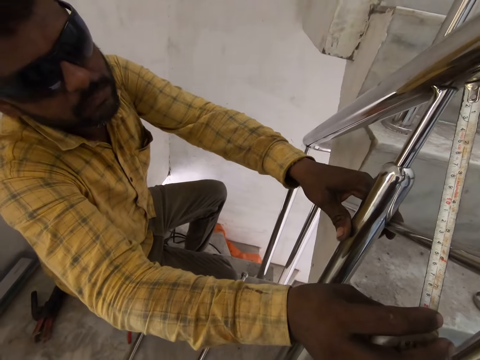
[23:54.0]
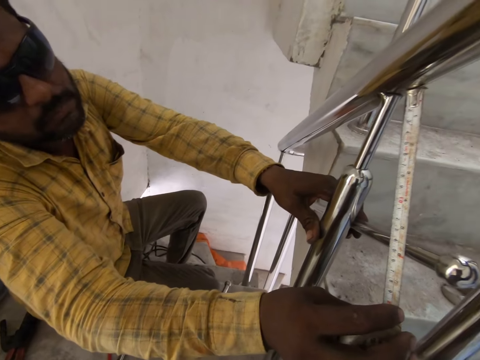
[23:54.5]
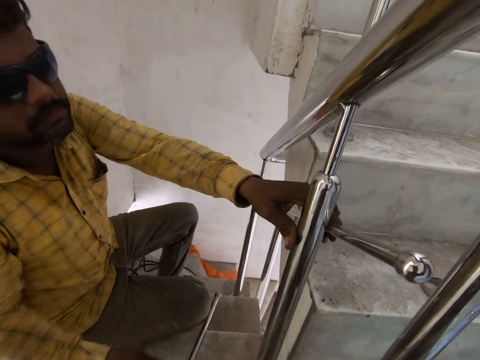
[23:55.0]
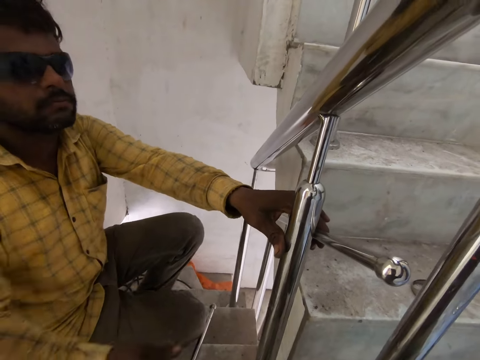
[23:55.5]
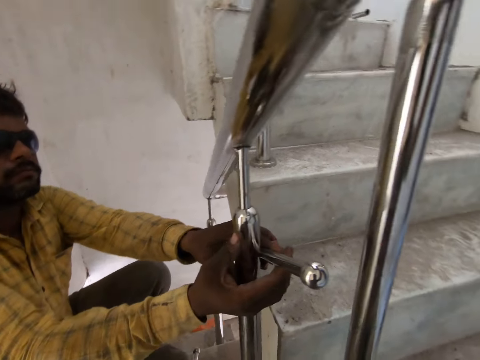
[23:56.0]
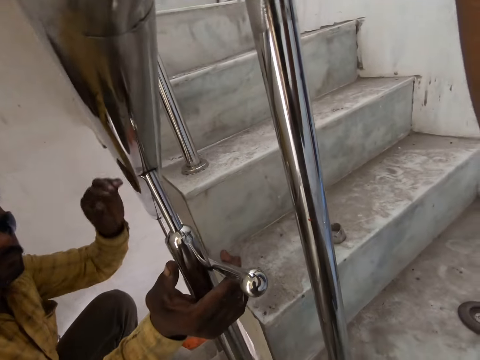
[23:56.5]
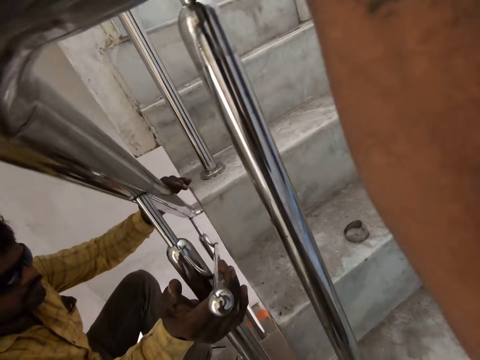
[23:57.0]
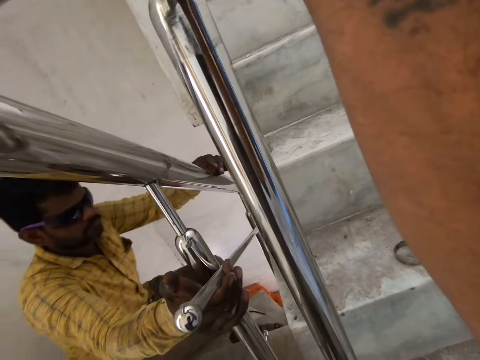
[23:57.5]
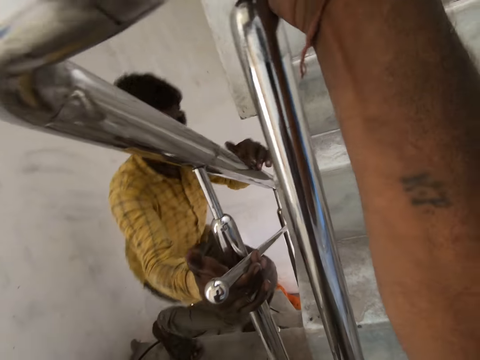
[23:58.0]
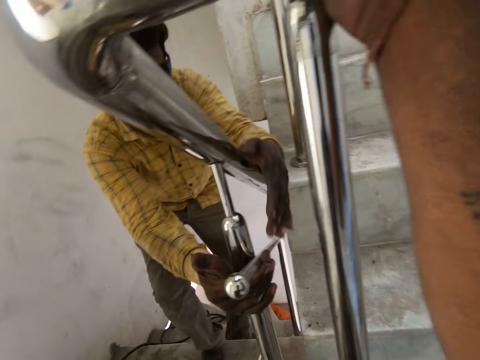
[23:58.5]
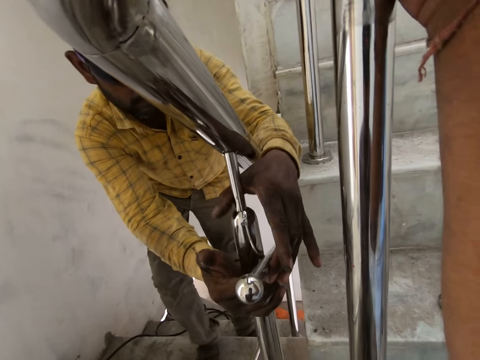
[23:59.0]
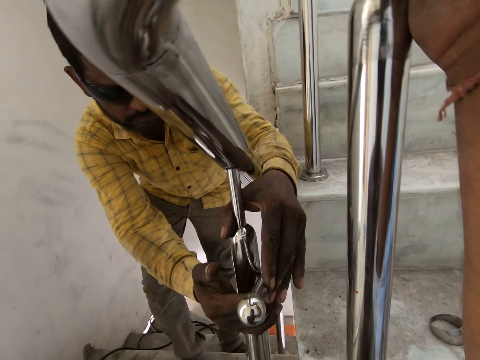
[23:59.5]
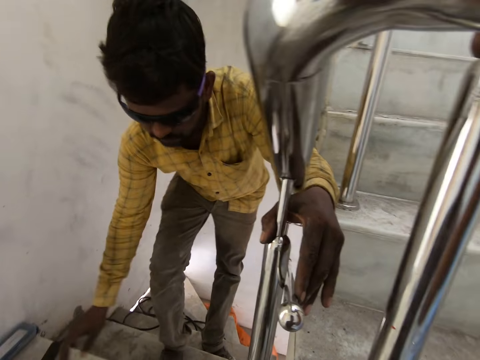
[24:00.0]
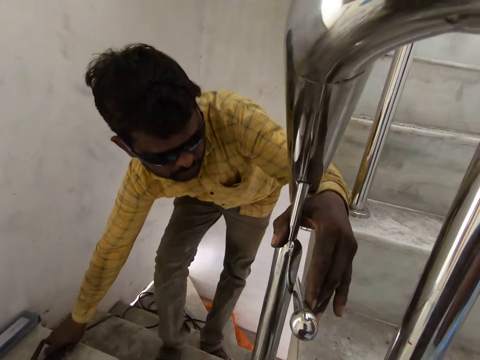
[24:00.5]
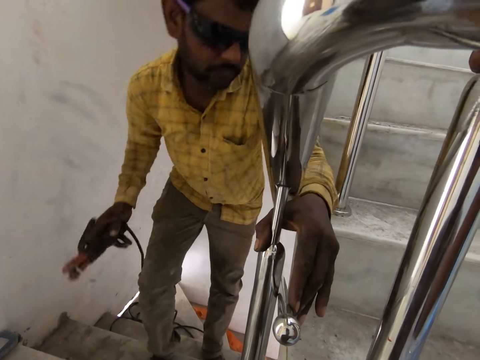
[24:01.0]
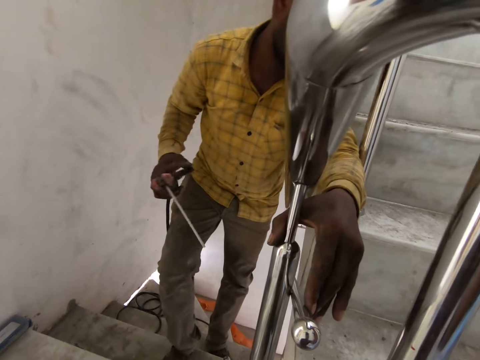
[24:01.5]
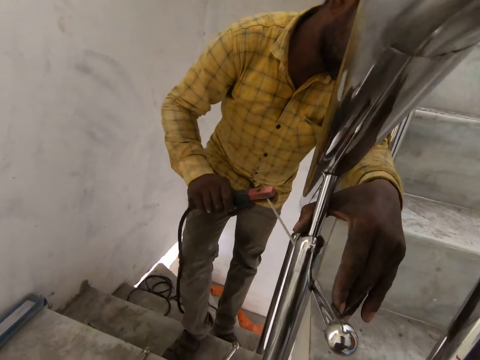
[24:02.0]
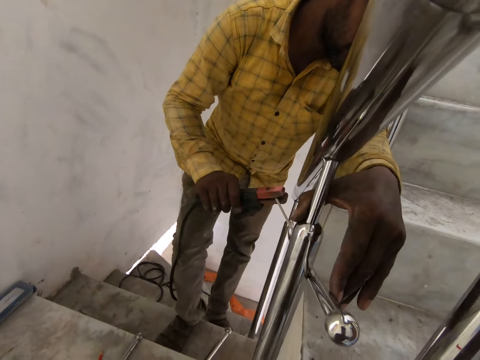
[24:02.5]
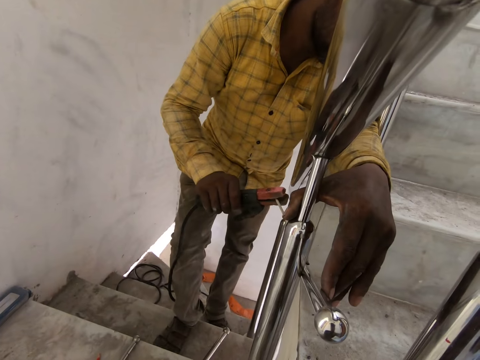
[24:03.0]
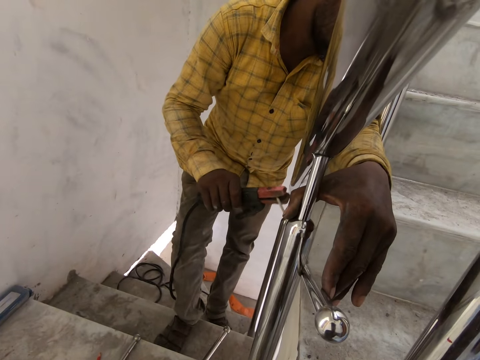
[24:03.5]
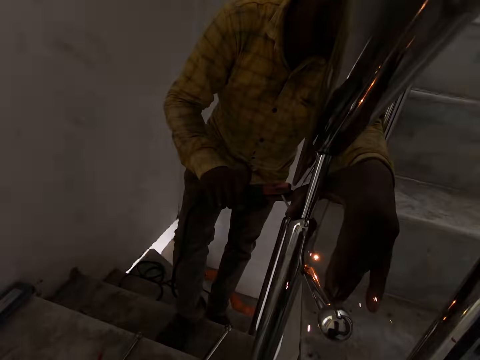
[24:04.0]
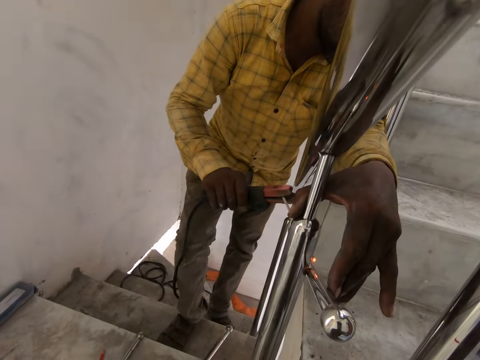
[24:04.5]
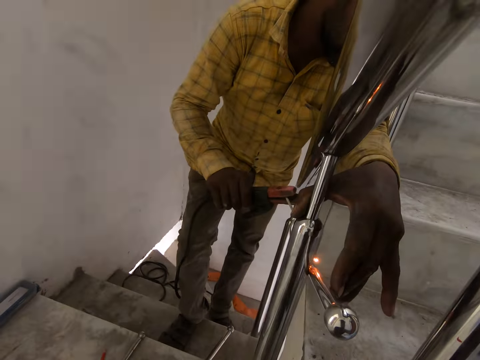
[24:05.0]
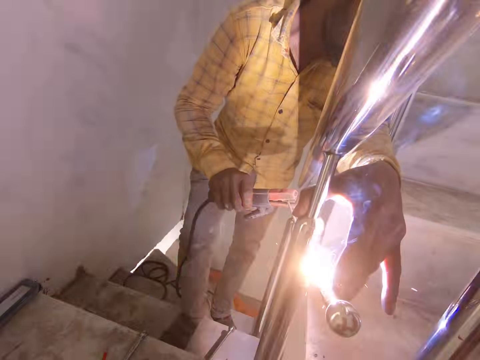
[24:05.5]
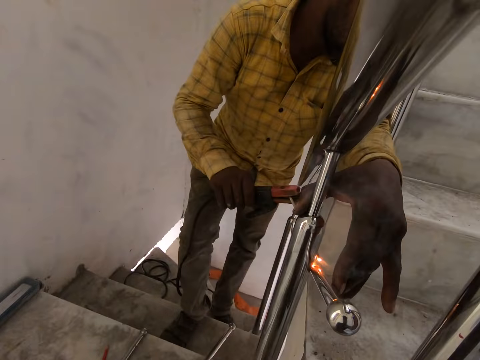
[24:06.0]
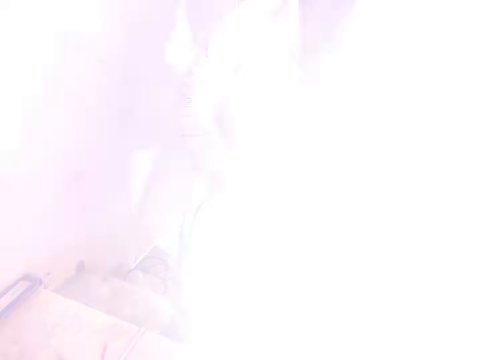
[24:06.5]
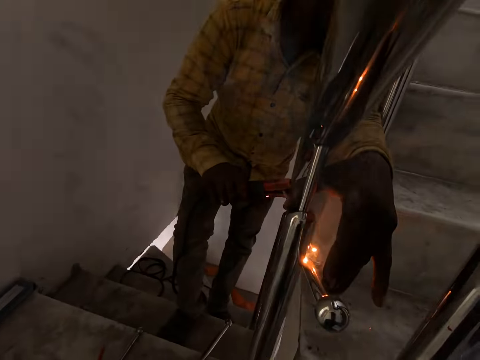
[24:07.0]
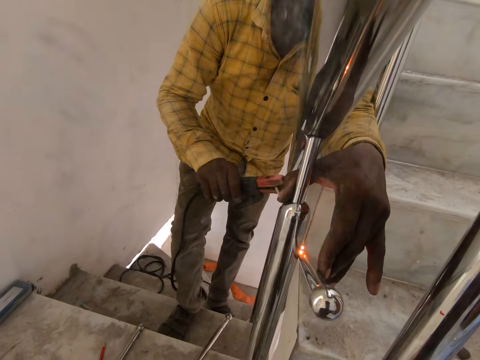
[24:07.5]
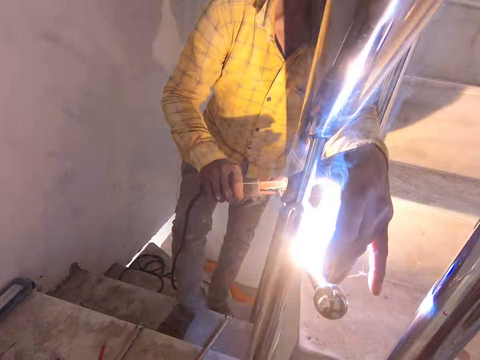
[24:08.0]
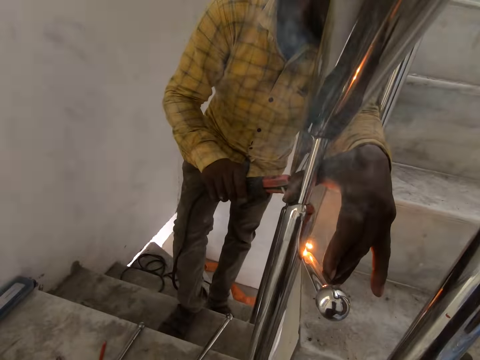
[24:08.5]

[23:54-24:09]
The man retracts the measuring tape in his right hand. The man drops the measuring tape on the staircase landing with his right hand. The man holds the steel tube onto the handle rail with his right hand. The man holds the steel tube with his left hand. The man picks up the electrode holder with his right hand. The man holds the metal bar onto the handle rail. The man welds the steel tube to the newel post with the electrode holder in his right hand.

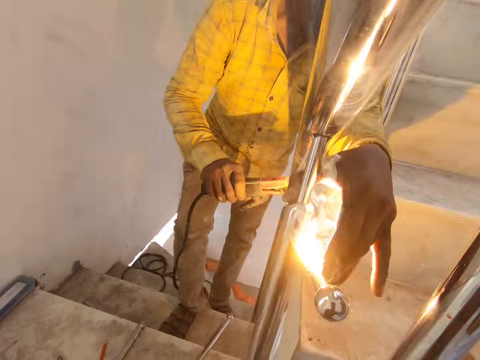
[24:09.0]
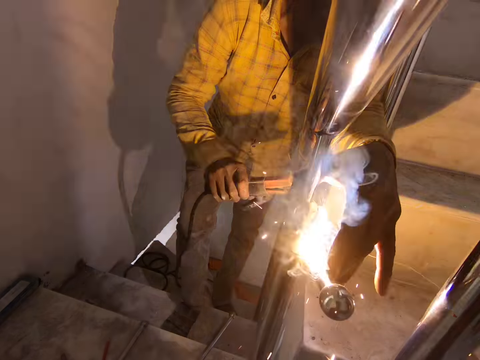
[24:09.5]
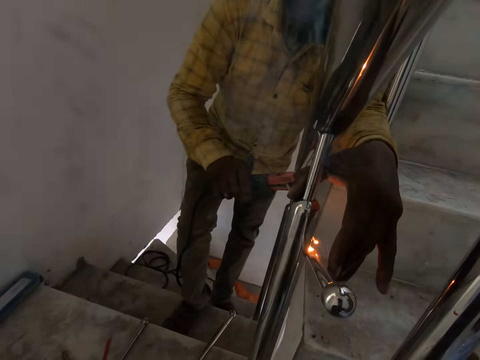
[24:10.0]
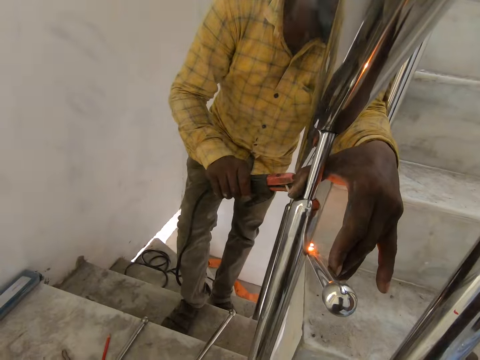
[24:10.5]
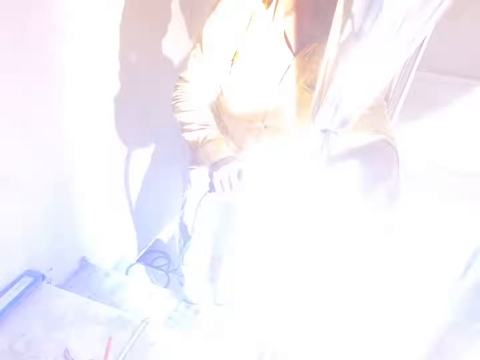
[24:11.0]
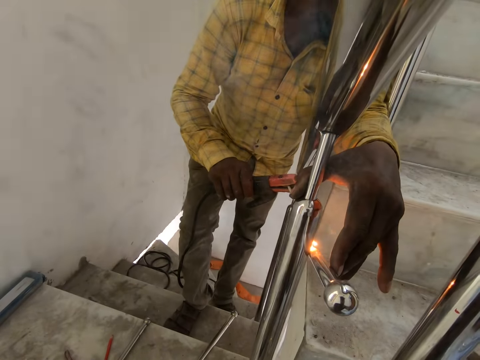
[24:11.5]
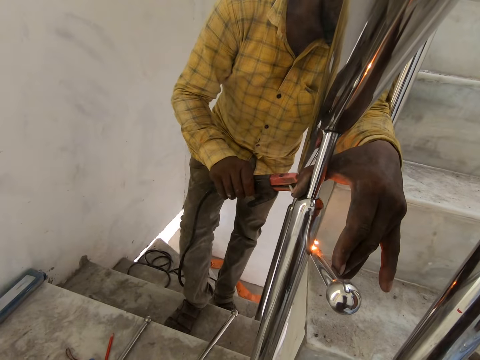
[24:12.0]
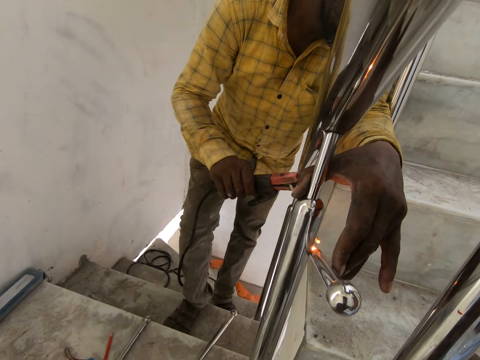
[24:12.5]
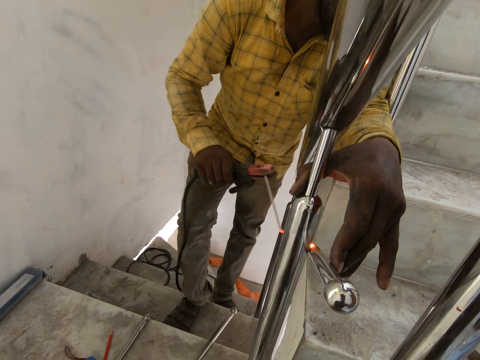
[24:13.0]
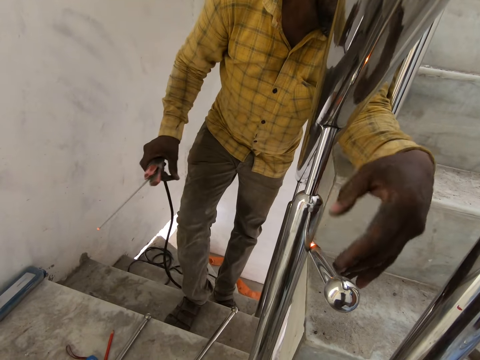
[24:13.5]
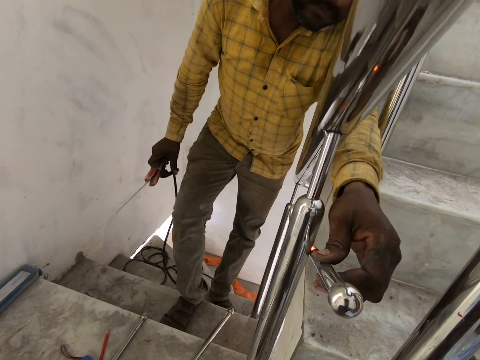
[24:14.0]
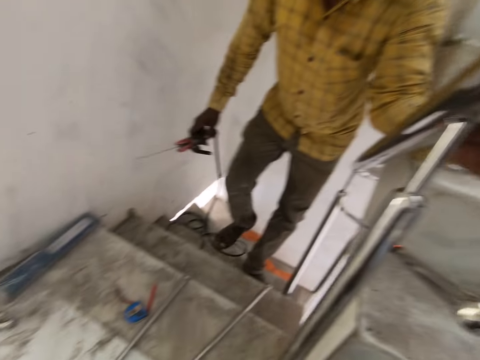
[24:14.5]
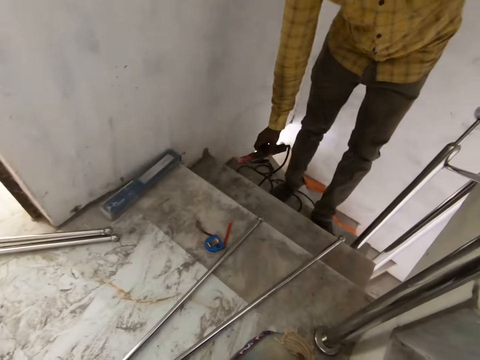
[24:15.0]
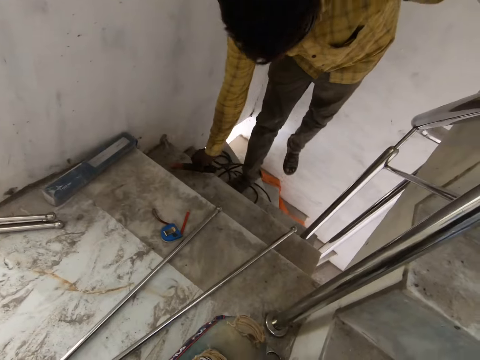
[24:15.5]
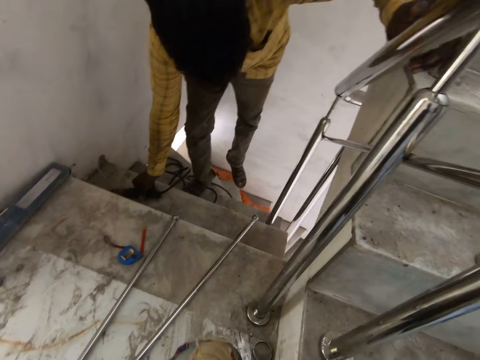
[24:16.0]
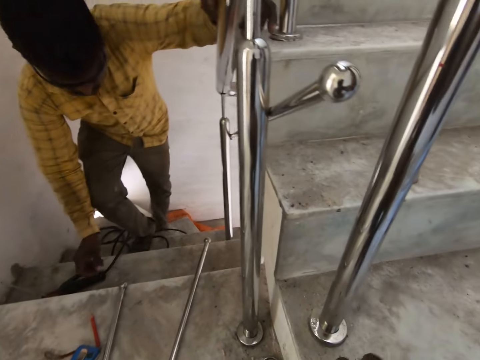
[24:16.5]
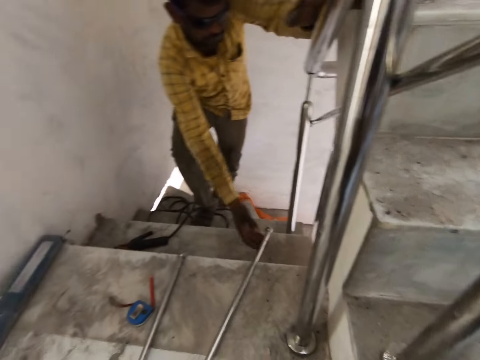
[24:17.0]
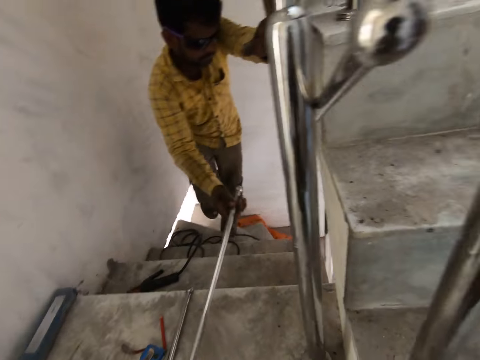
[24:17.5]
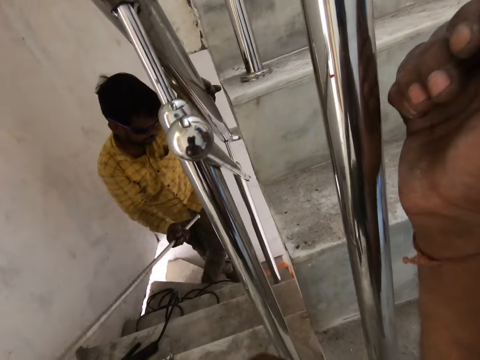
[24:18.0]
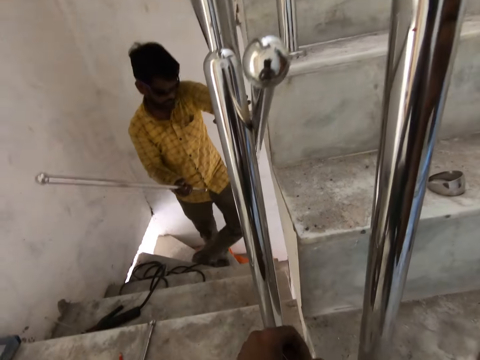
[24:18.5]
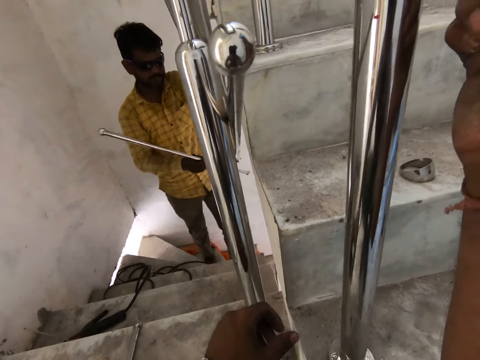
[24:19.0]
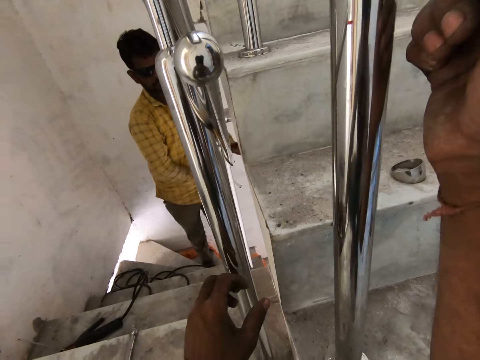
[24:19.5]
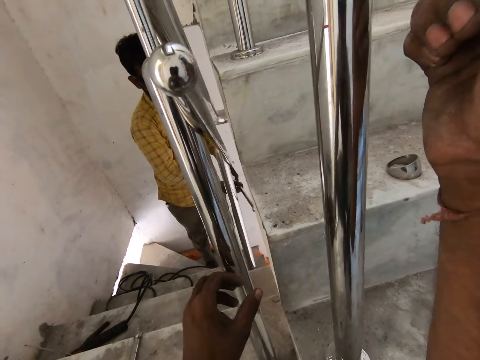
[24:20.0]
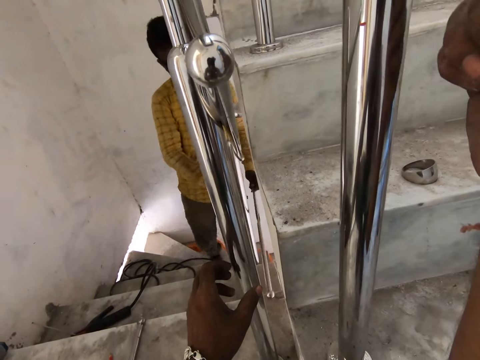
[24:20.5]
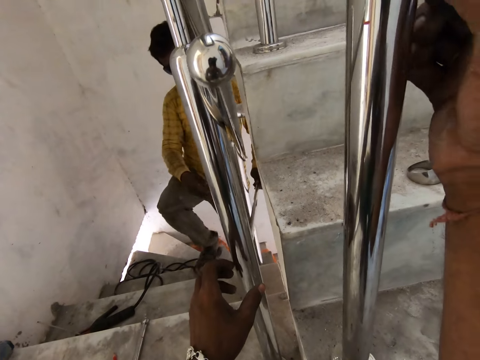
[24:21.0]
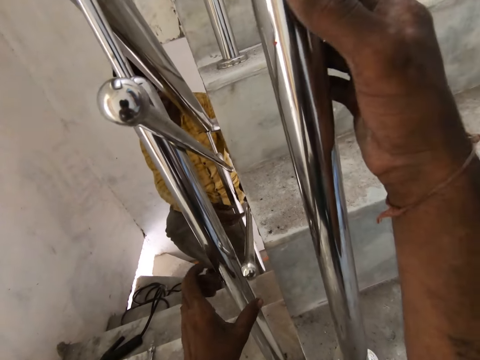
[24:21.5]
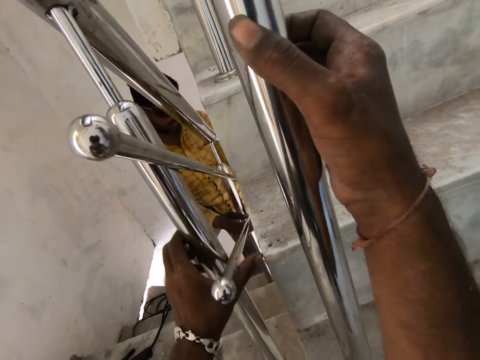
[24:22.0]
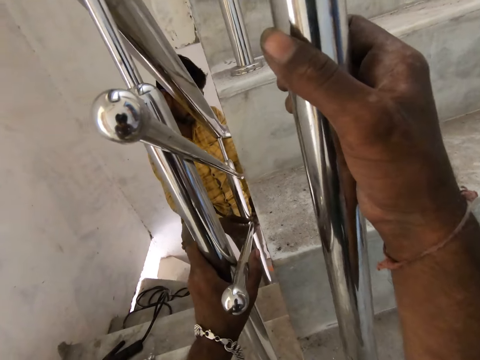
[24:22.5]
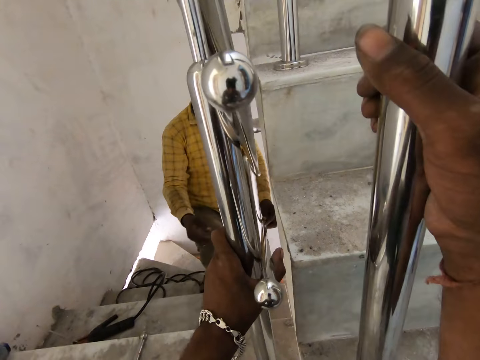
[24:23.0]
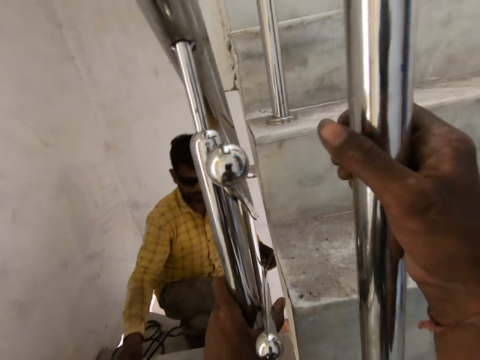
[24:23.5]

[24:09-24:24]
The man drops the electrode holder on the staircase with his right hand. The man picks up a steel tube from the staircase with his right hand. The man passes the steel tube to his left hand. The man aligns the metal bar on the handle rail. The man places the steel tube against the wall mounts with his left hand. The man holds the steel tube with his left hand. The camera wearer holds the metal bar onto the handle rail. The man picks up the measuring tape from the staircase landing with his right hand.
